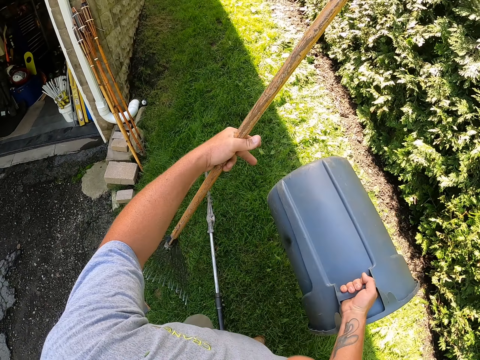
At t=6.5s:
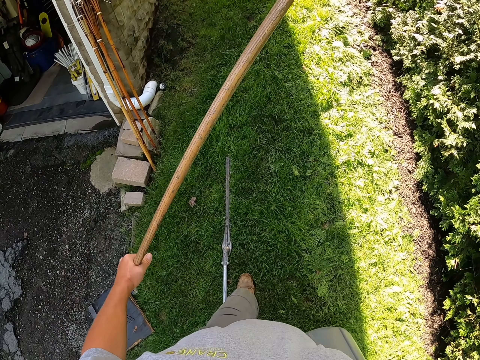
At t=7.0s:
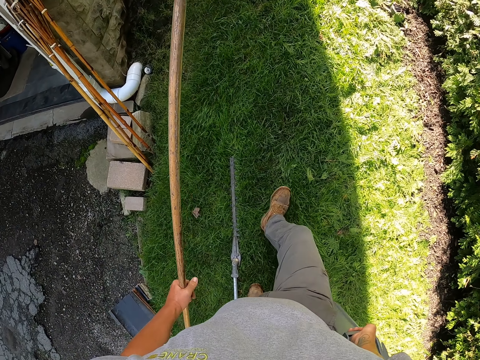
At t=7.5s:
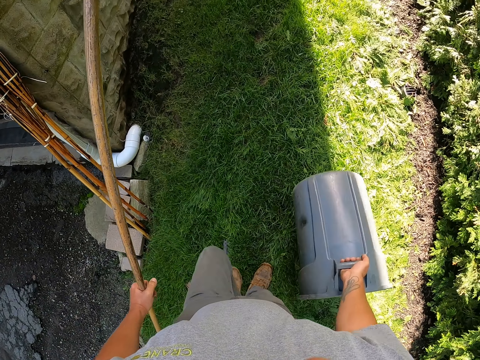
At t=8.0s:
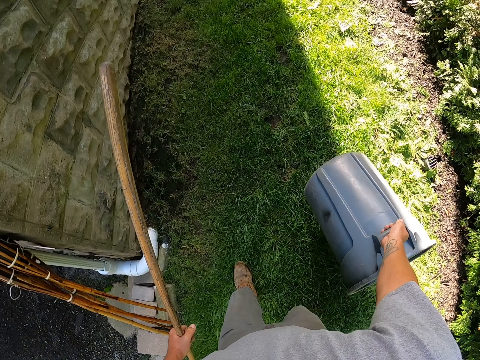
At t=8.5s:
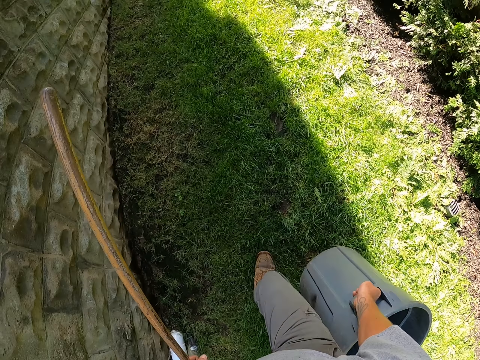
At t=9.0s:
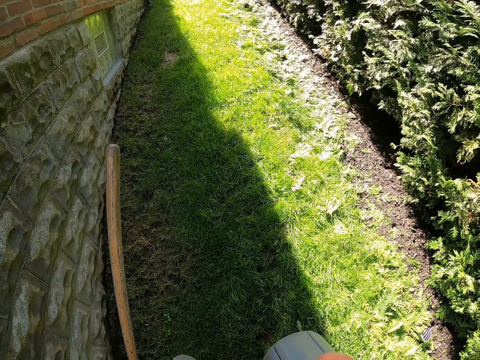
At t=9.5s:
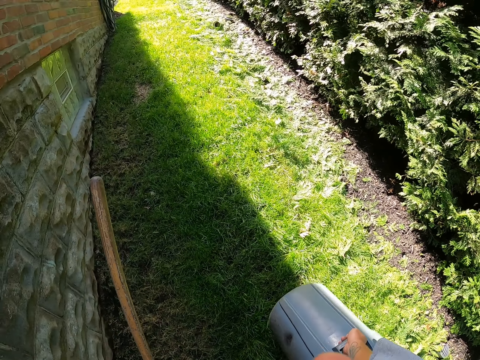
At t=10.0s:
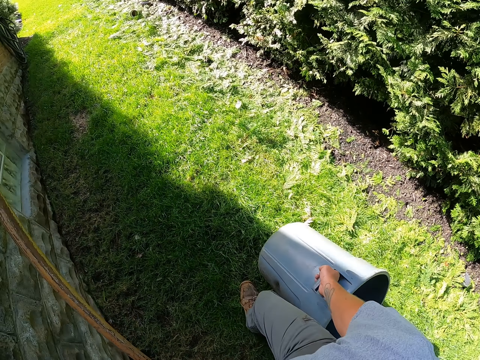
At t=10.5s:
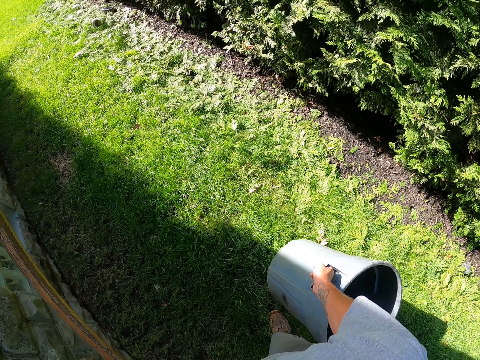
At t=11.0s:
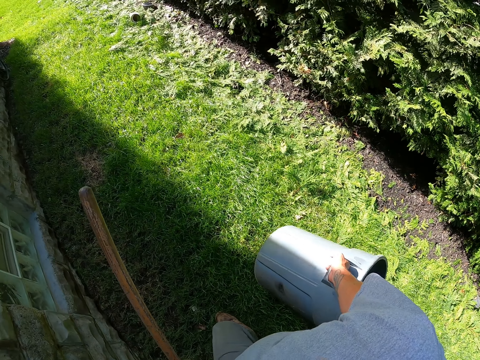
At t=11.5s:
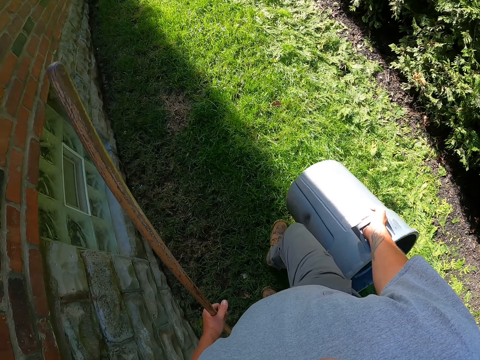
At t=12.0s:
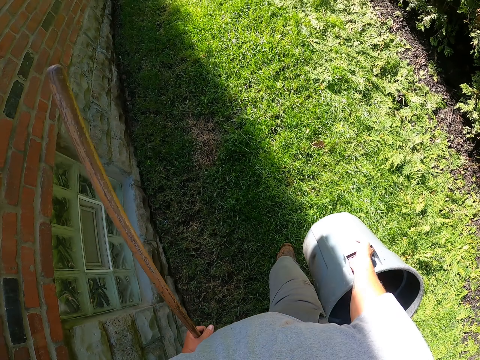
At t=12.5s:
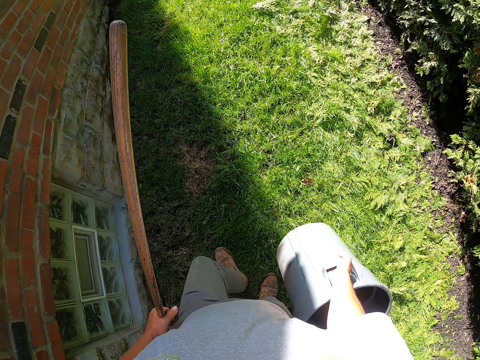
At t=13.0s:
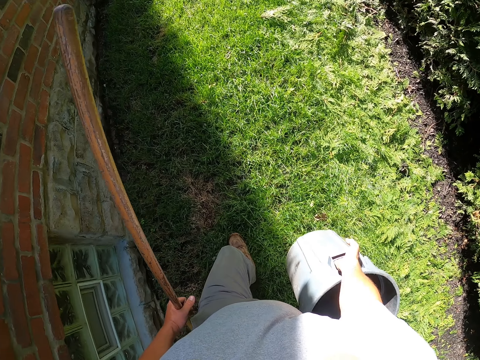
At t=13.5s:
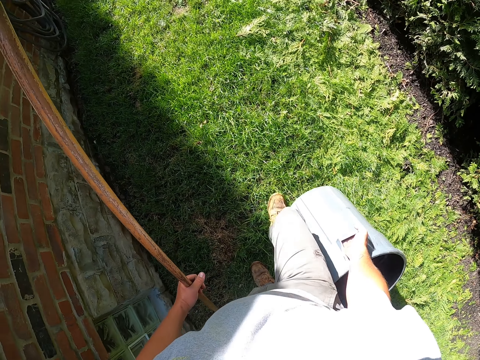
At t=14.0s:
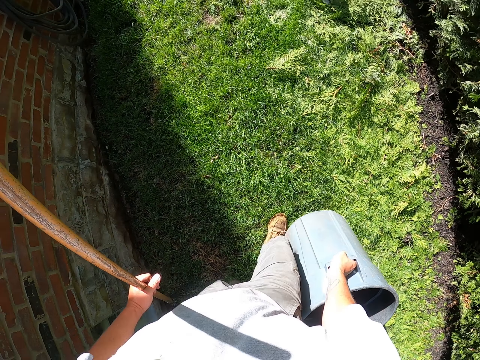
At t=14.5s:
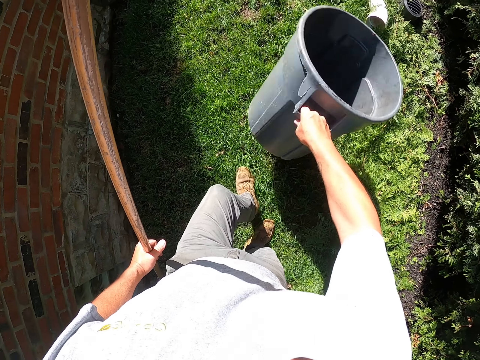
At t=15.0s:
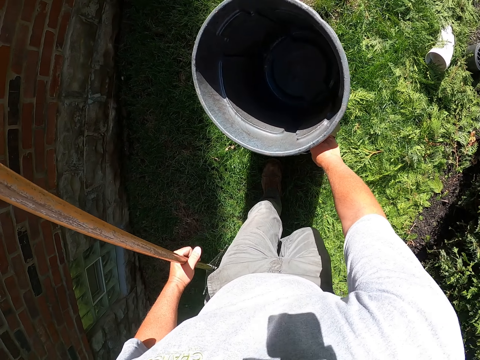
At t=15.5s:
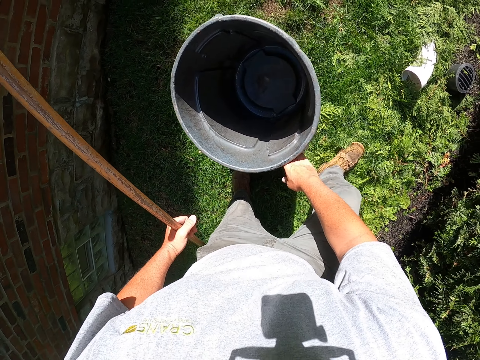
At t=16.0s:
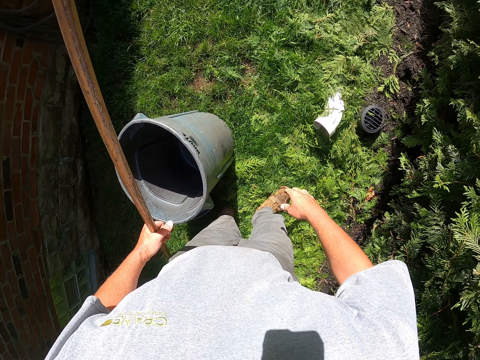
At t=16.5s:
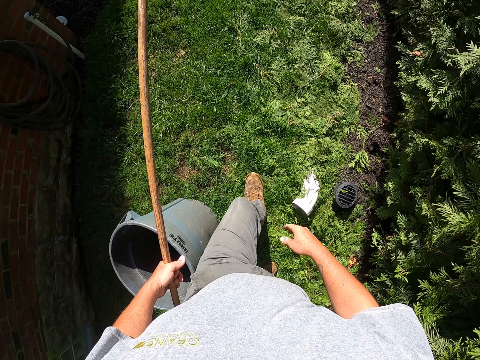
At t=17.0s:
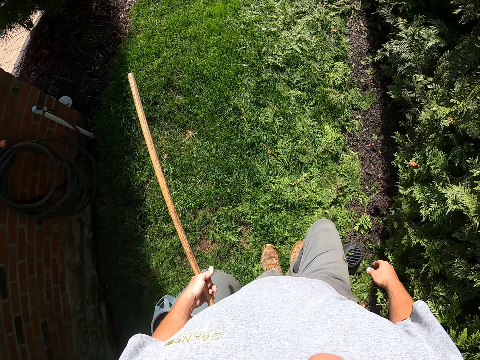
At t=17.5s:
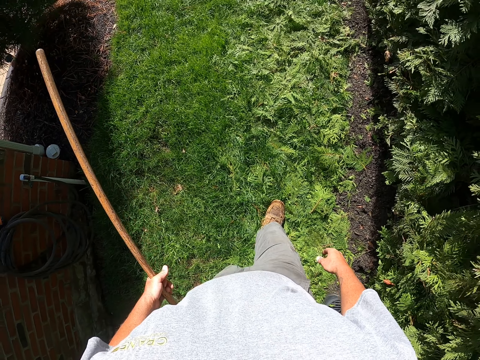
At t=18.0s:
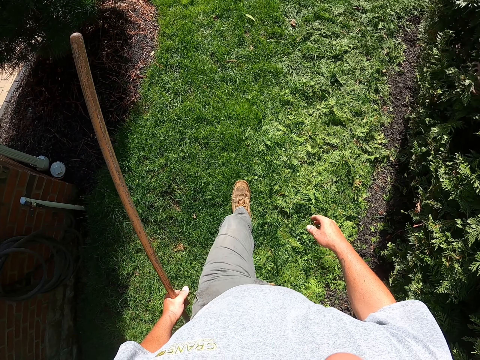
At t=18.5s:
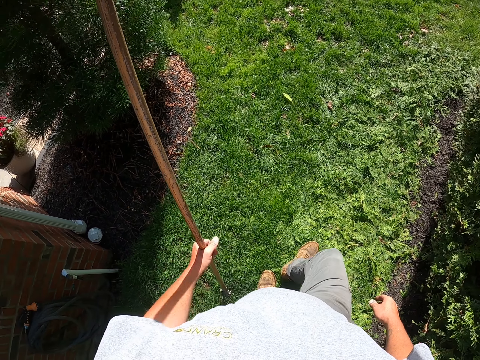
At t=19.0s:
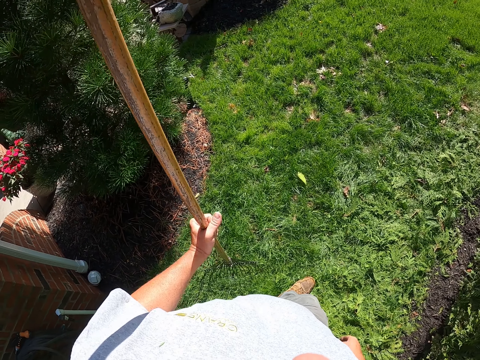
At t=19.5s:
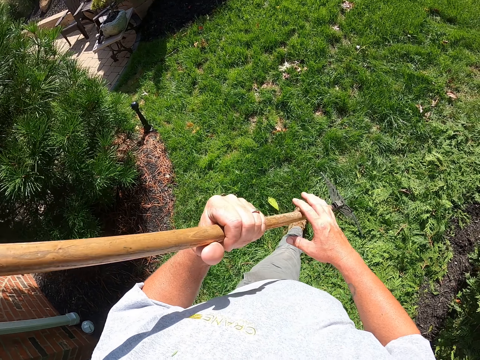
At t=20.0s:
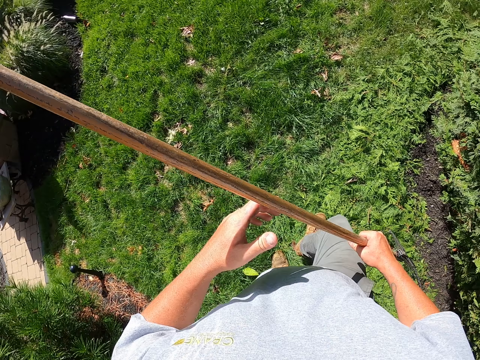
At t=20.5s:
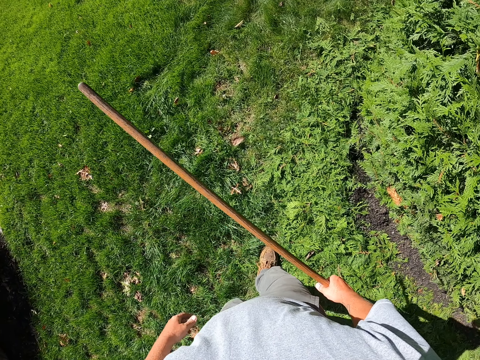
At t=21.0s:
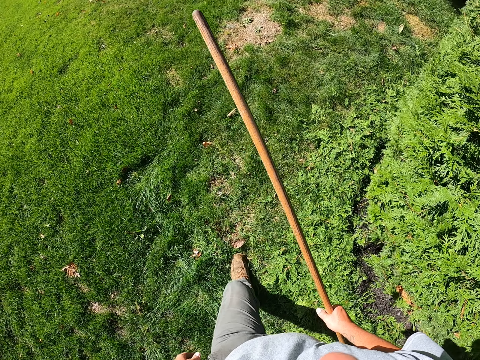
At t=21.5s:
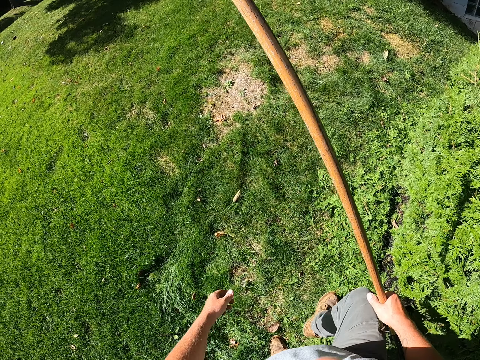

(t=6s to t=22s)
The camera wearer walks on the grass. They place the litter bin bucket on the grass. They move around the field.

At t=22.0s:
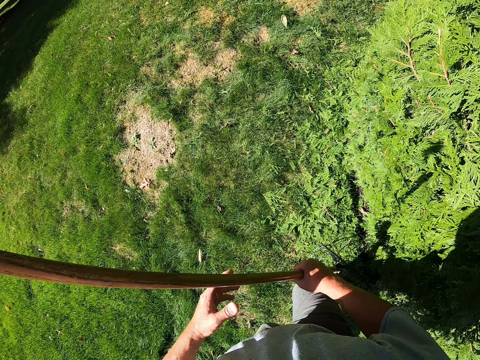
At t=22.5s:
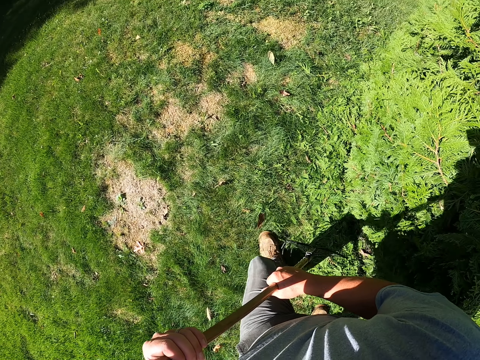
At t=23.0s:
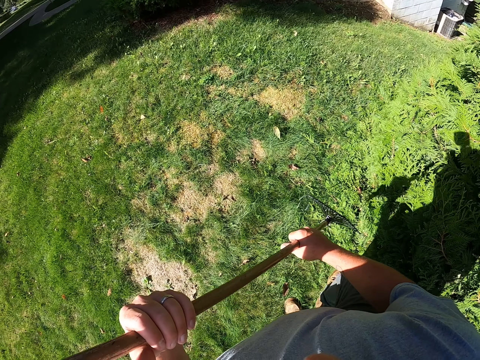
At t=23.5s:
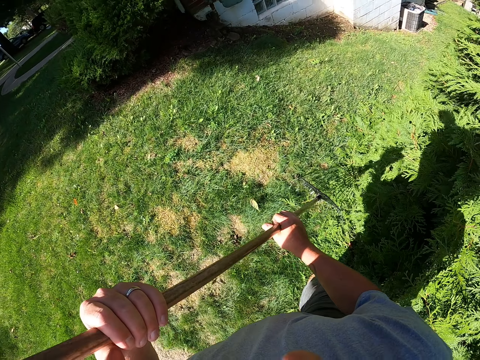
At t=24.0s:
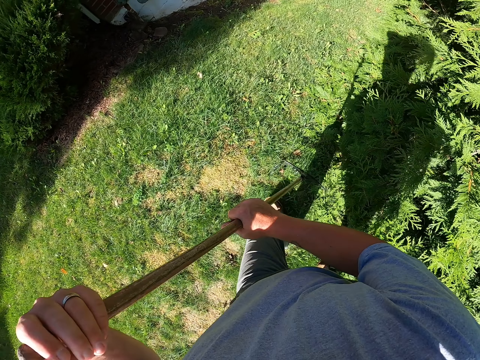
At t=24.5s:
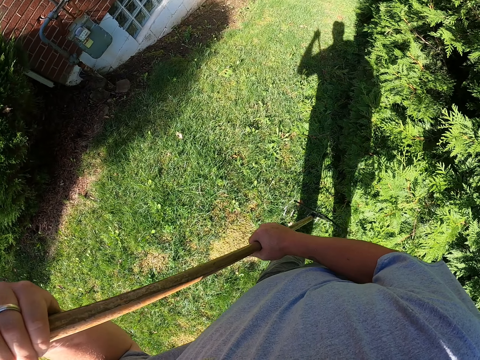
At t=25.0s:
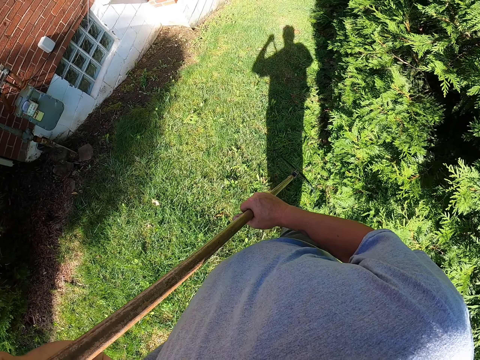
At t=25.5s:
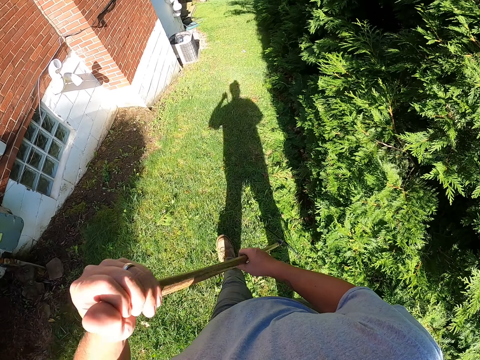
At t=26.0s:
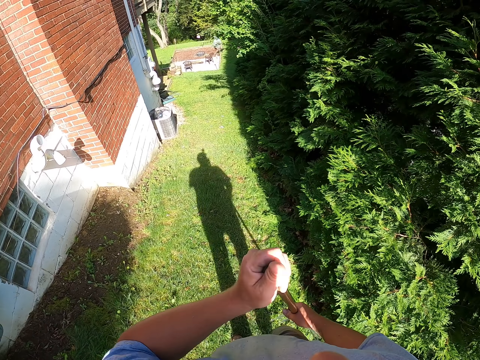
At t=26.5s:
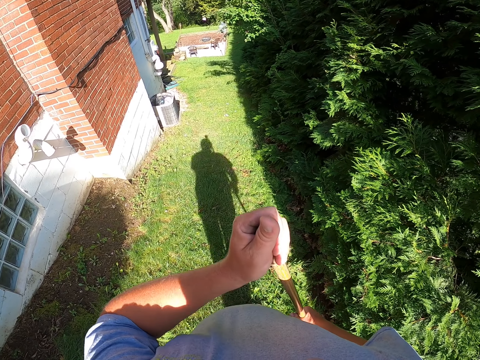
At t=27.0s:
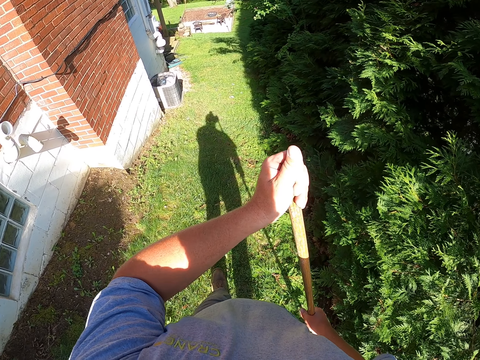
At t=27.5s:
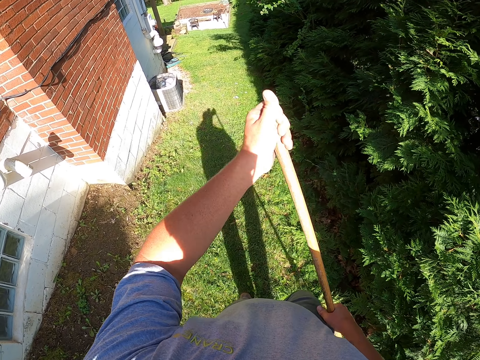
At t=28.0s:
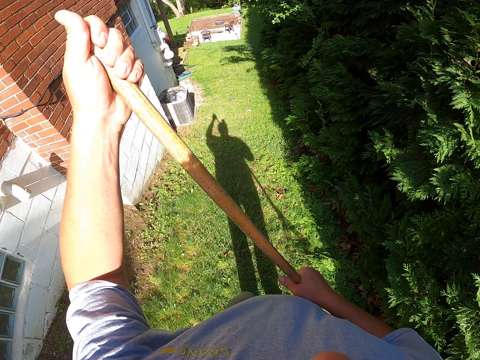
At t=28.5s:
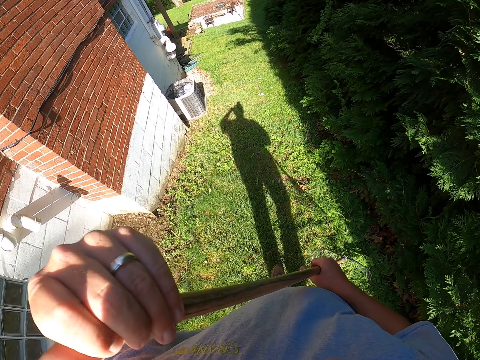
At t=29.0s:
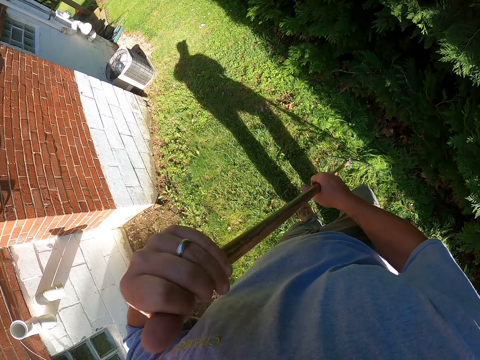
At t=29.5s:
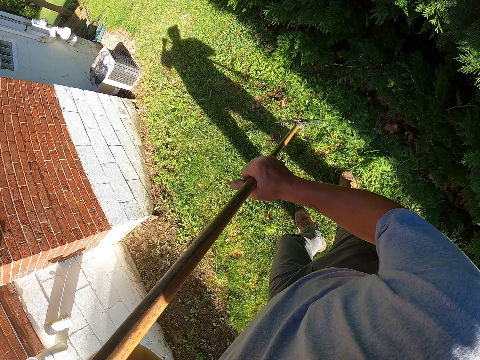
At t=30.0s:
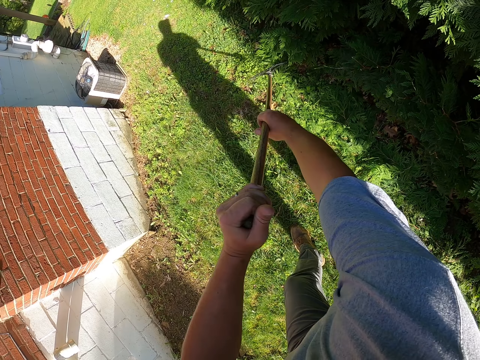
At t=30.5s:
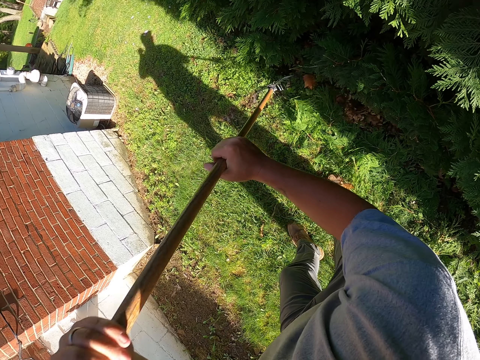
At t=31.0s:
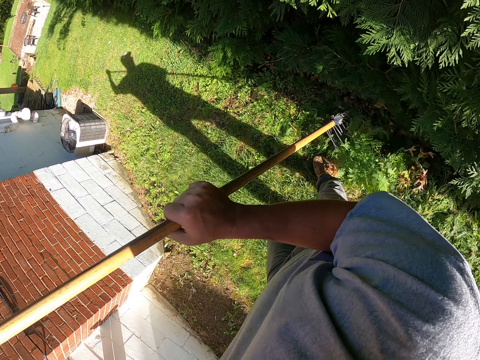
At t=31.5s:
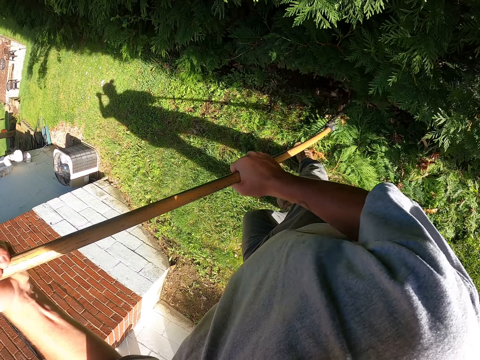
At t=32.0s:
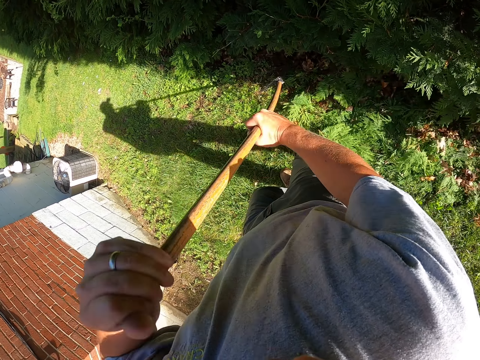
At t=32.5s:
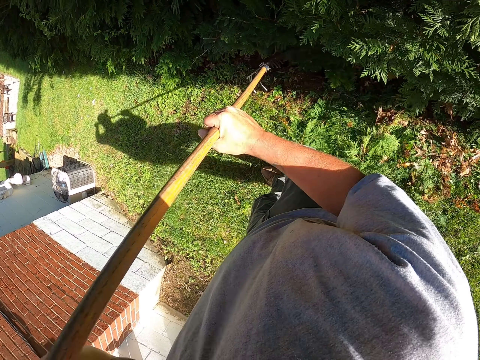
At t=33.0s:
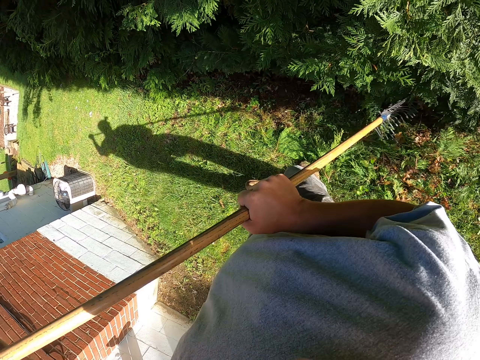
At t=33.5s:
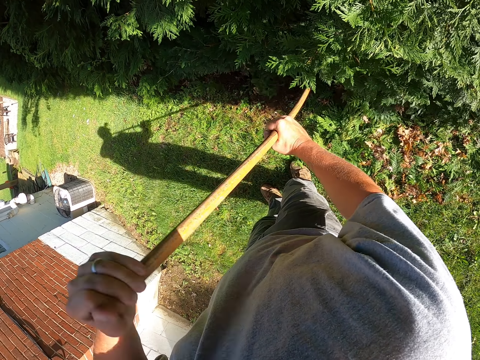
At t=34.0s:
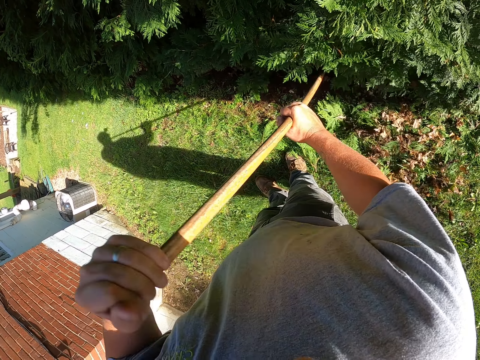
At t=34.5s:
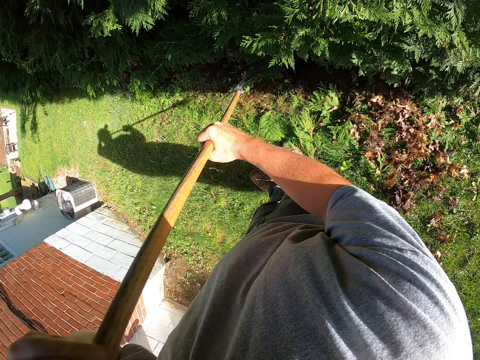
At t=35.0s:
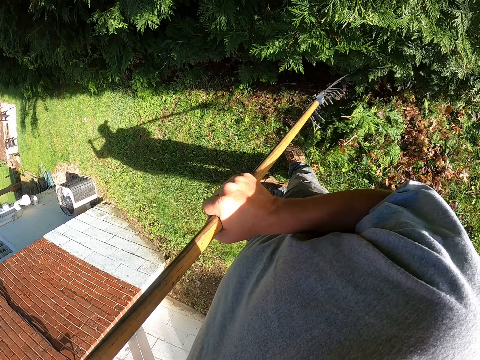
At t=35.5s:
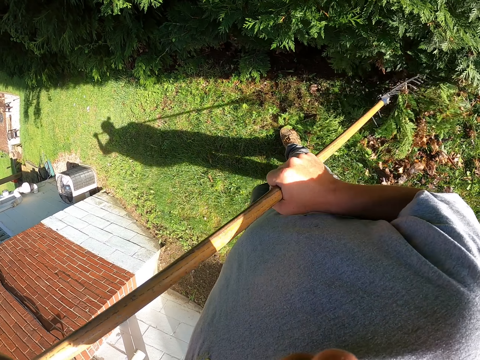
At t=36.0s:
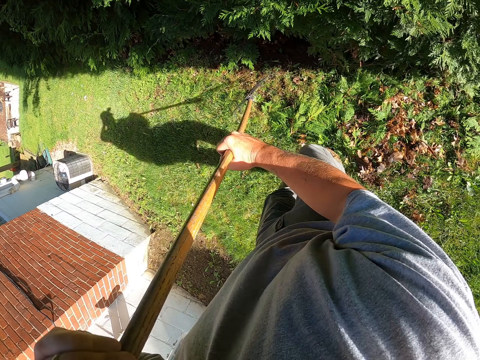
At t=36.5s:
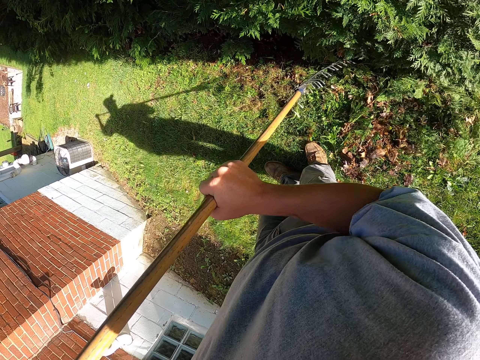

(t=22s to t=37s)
The camera wearer pulls dirt with the rake.
